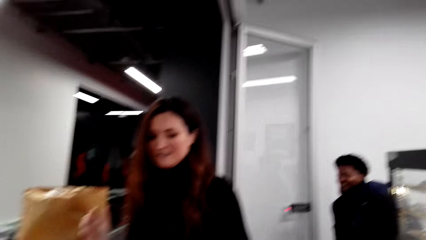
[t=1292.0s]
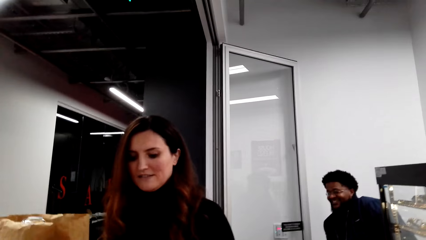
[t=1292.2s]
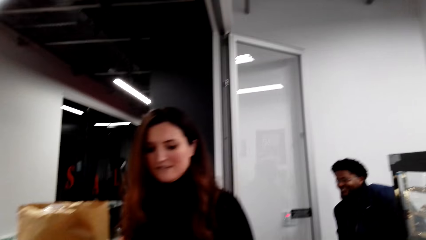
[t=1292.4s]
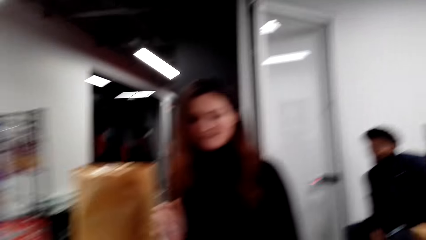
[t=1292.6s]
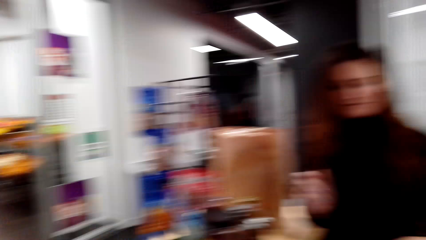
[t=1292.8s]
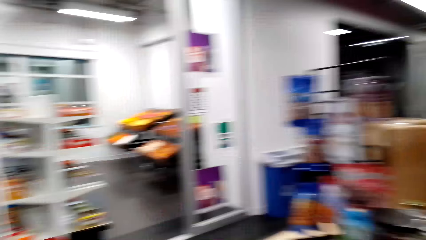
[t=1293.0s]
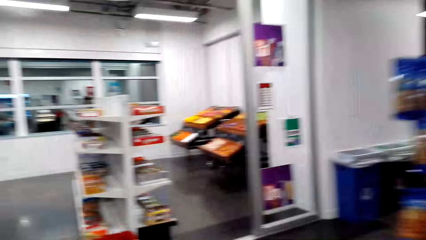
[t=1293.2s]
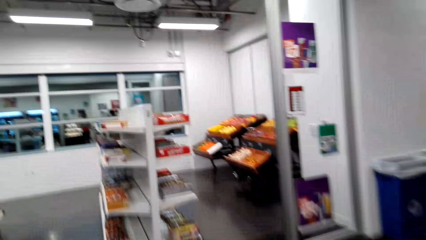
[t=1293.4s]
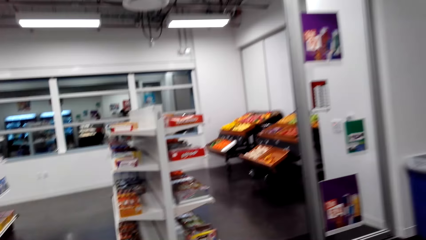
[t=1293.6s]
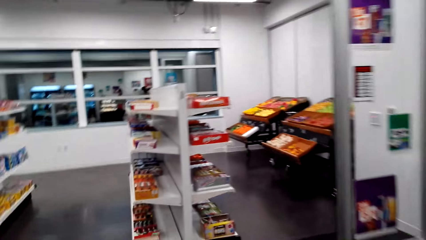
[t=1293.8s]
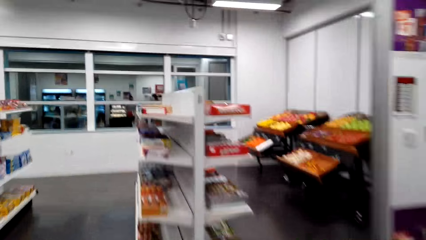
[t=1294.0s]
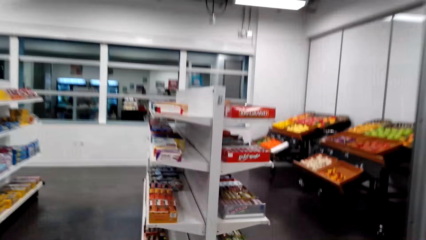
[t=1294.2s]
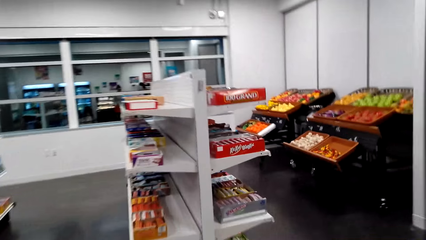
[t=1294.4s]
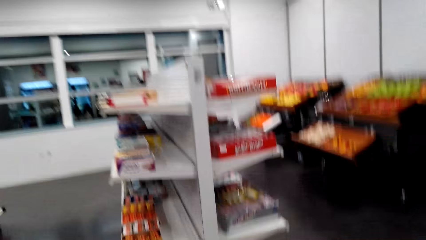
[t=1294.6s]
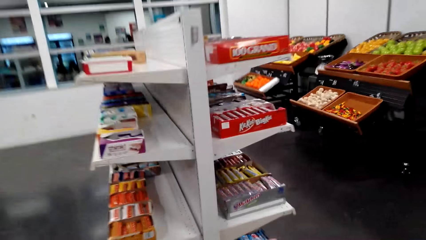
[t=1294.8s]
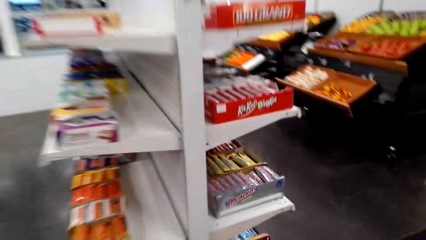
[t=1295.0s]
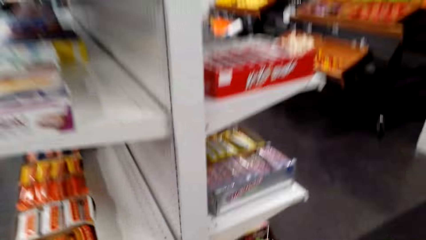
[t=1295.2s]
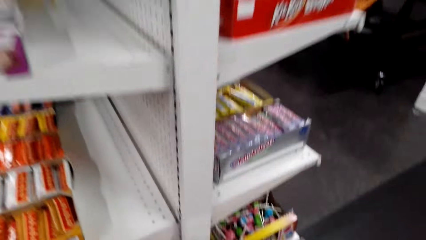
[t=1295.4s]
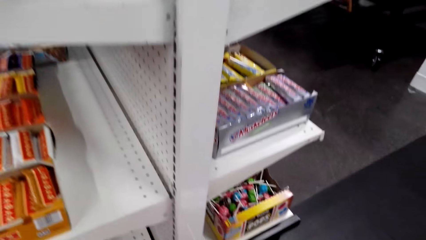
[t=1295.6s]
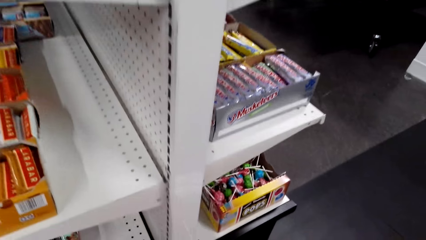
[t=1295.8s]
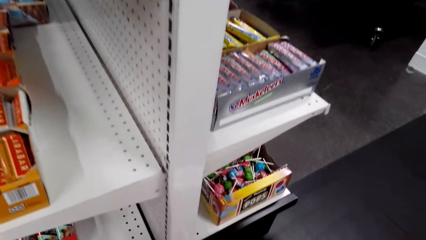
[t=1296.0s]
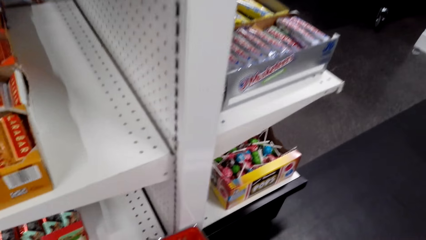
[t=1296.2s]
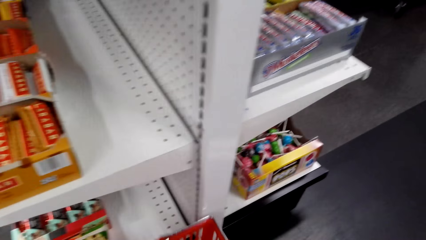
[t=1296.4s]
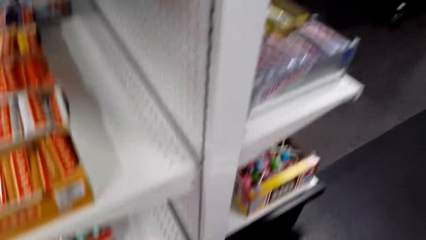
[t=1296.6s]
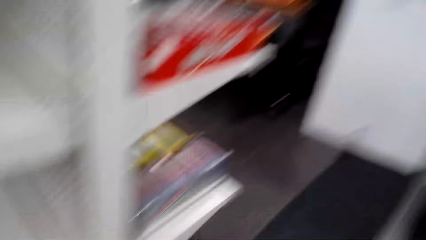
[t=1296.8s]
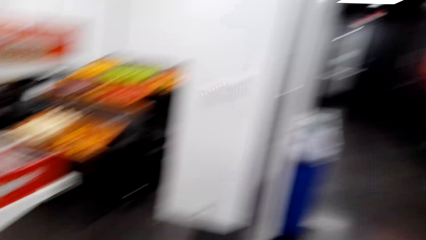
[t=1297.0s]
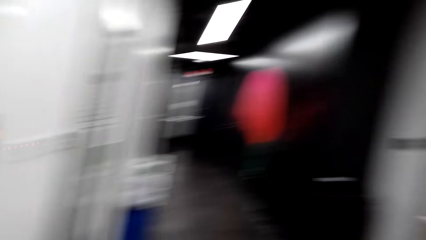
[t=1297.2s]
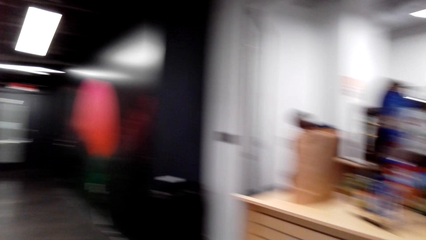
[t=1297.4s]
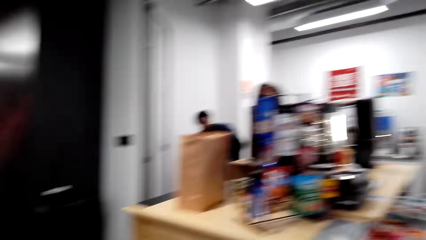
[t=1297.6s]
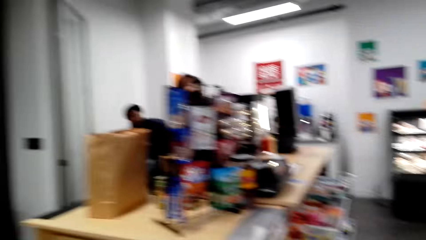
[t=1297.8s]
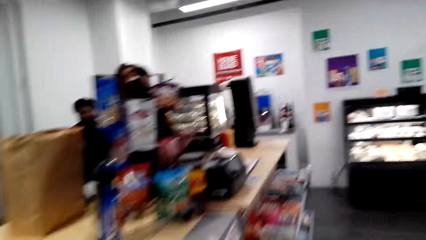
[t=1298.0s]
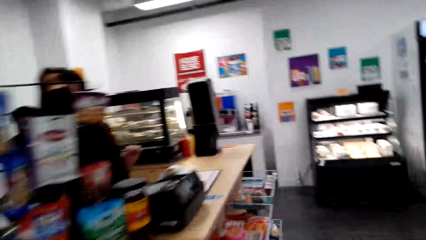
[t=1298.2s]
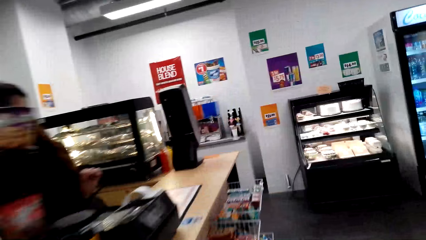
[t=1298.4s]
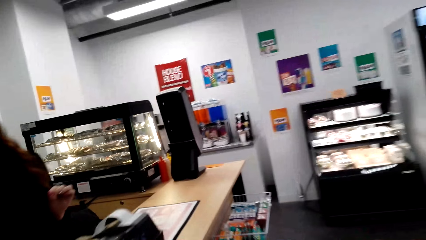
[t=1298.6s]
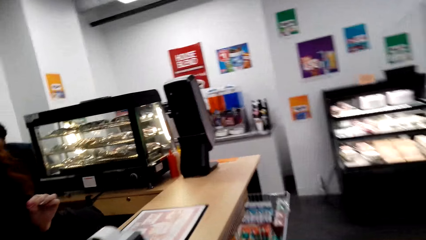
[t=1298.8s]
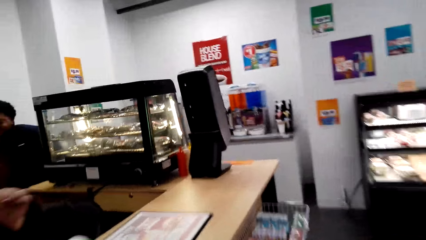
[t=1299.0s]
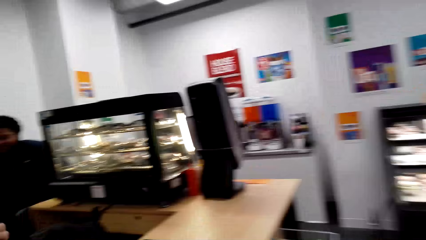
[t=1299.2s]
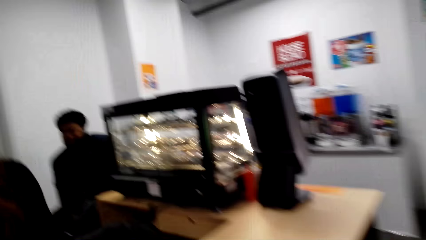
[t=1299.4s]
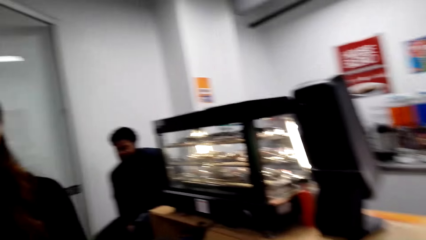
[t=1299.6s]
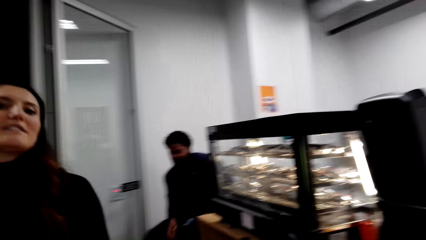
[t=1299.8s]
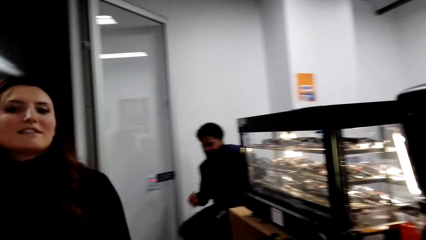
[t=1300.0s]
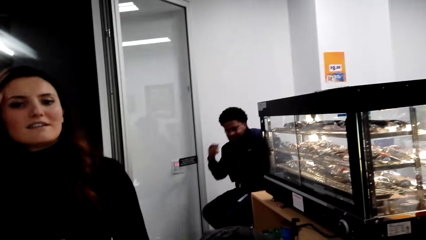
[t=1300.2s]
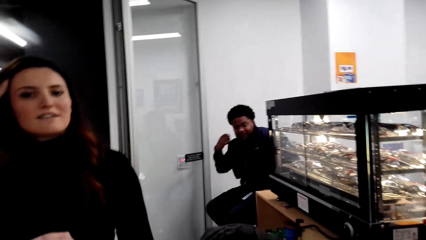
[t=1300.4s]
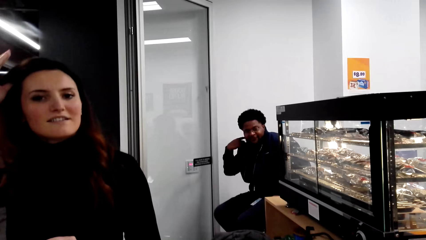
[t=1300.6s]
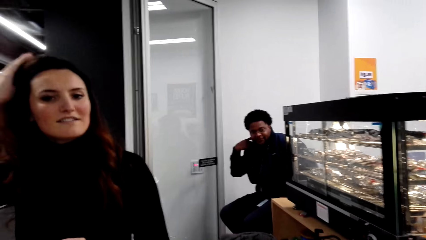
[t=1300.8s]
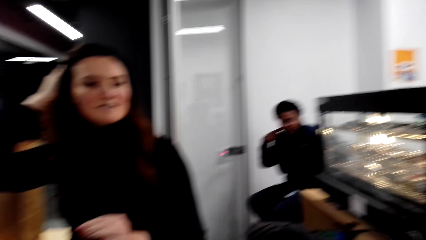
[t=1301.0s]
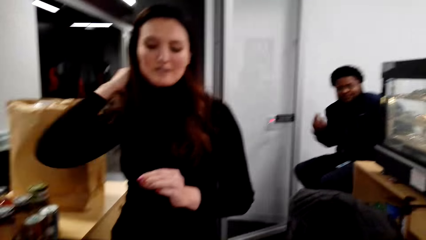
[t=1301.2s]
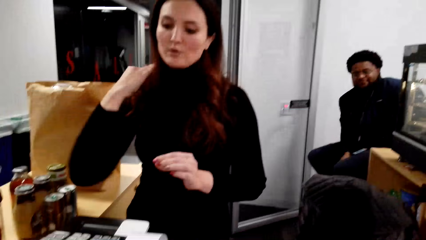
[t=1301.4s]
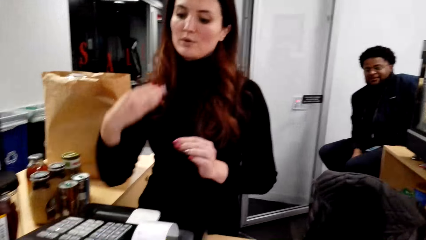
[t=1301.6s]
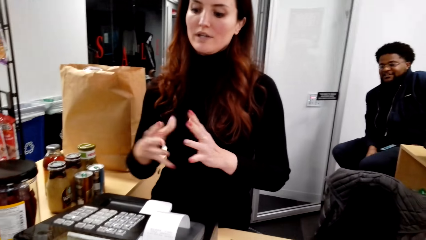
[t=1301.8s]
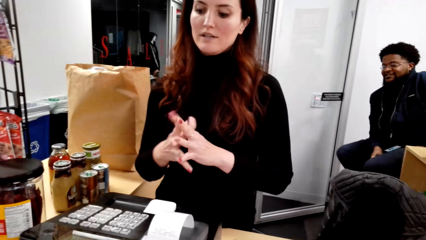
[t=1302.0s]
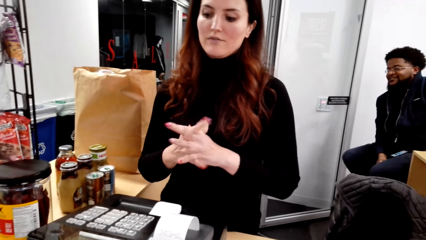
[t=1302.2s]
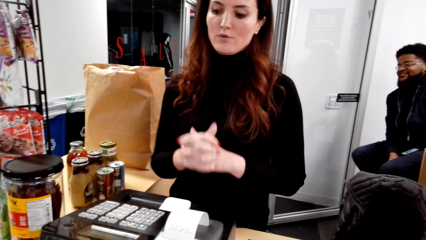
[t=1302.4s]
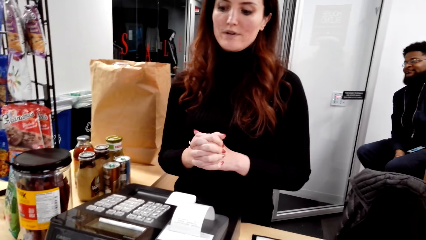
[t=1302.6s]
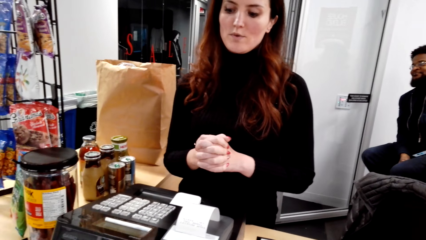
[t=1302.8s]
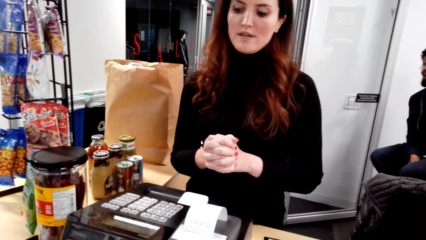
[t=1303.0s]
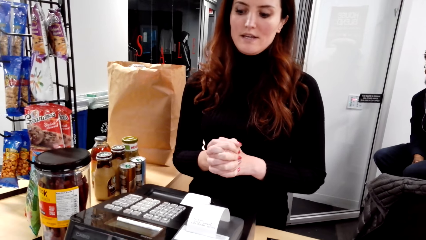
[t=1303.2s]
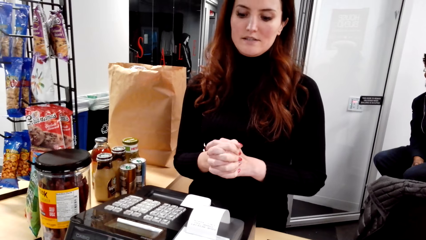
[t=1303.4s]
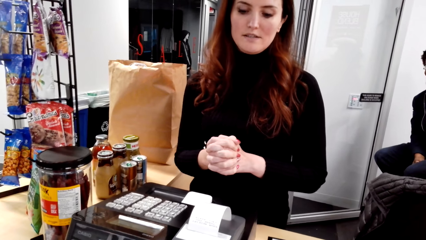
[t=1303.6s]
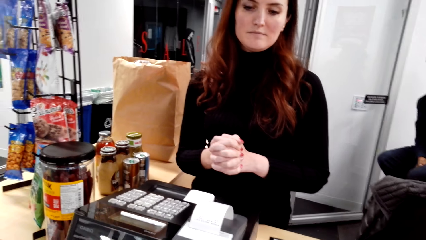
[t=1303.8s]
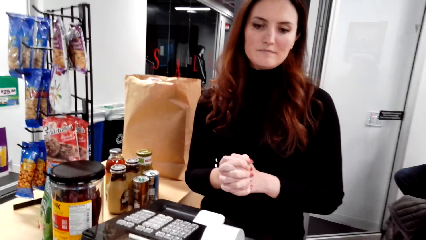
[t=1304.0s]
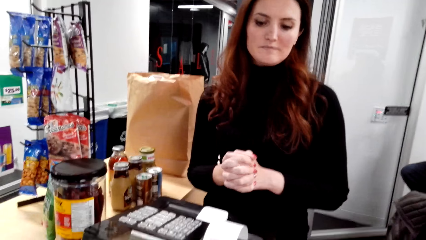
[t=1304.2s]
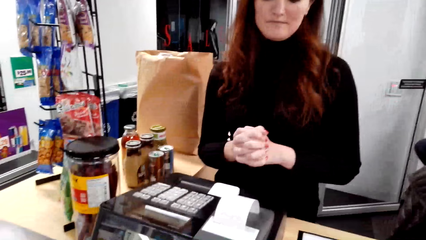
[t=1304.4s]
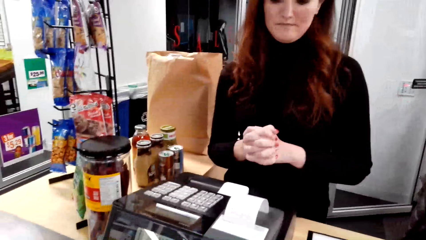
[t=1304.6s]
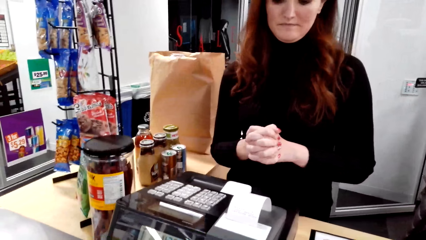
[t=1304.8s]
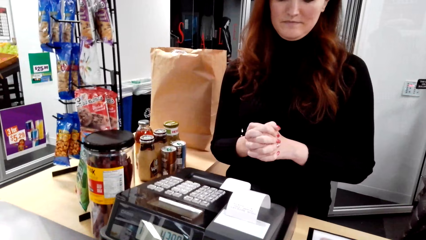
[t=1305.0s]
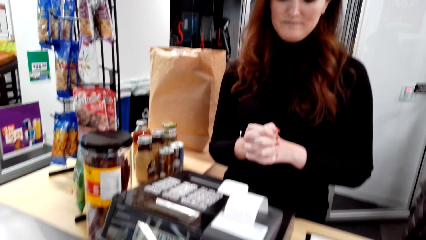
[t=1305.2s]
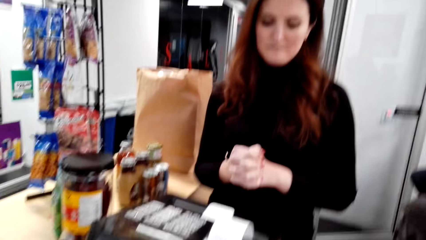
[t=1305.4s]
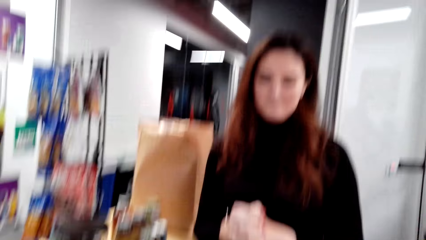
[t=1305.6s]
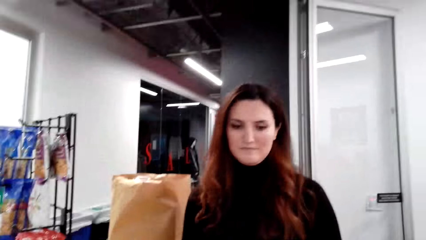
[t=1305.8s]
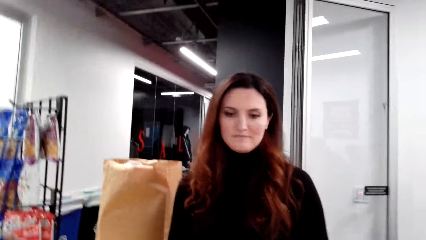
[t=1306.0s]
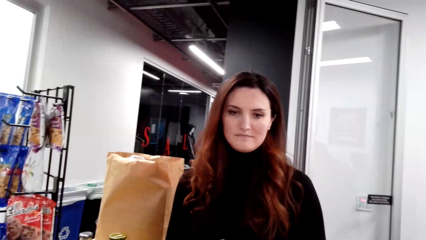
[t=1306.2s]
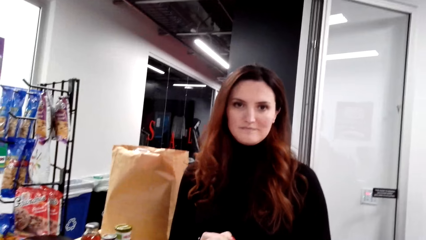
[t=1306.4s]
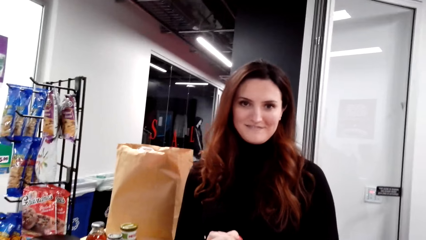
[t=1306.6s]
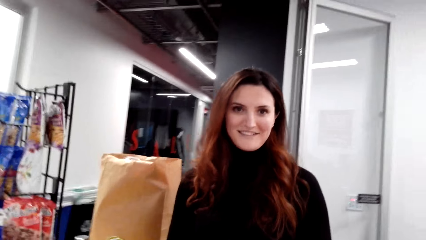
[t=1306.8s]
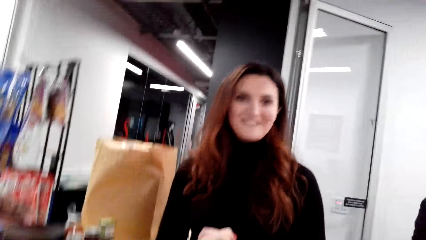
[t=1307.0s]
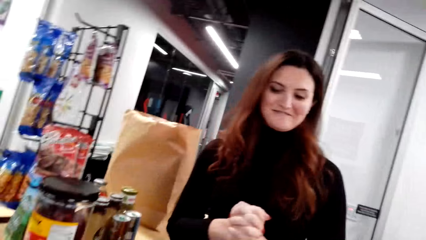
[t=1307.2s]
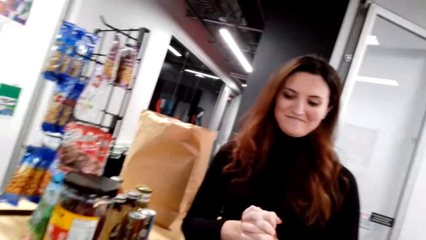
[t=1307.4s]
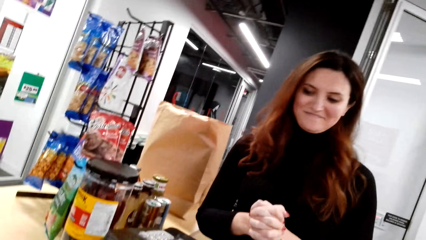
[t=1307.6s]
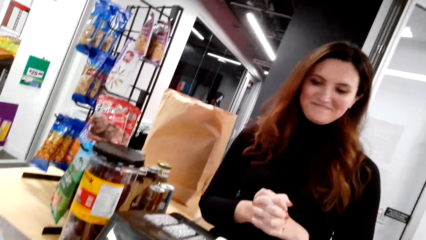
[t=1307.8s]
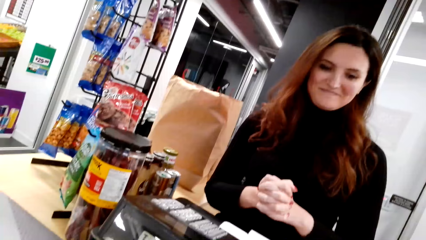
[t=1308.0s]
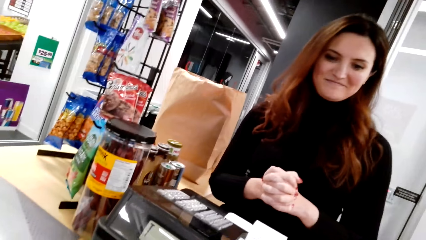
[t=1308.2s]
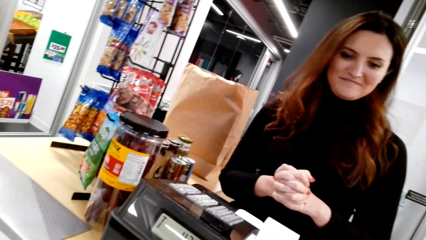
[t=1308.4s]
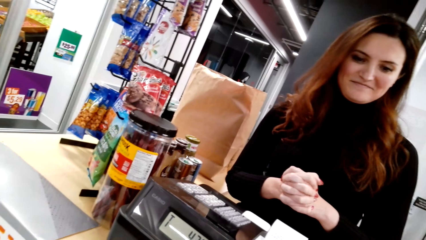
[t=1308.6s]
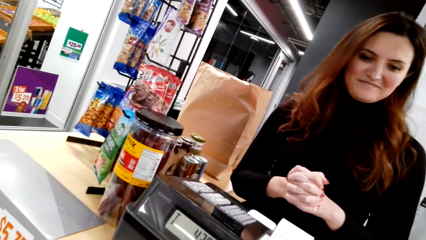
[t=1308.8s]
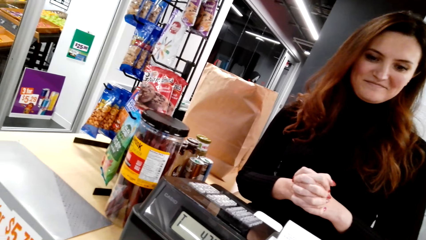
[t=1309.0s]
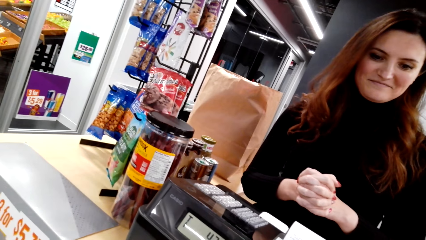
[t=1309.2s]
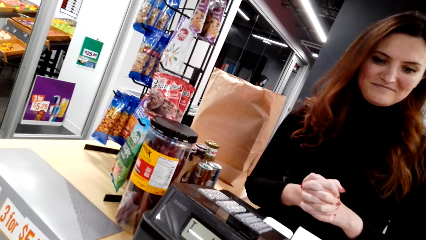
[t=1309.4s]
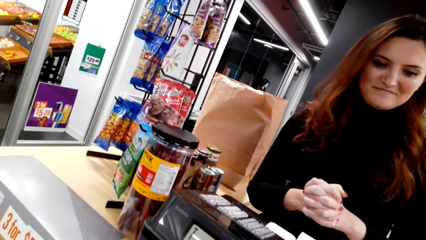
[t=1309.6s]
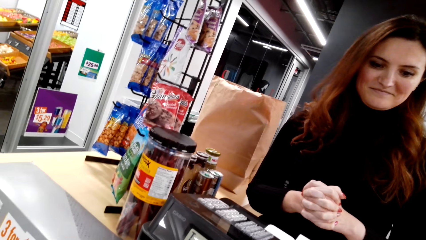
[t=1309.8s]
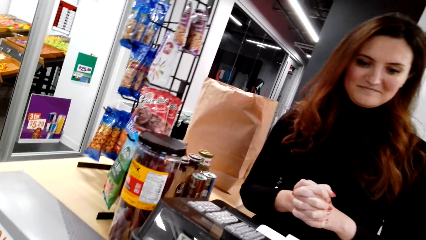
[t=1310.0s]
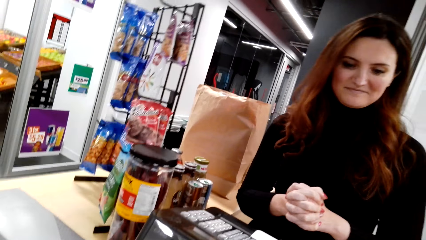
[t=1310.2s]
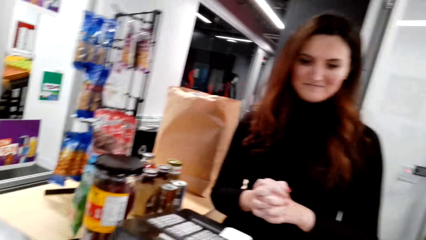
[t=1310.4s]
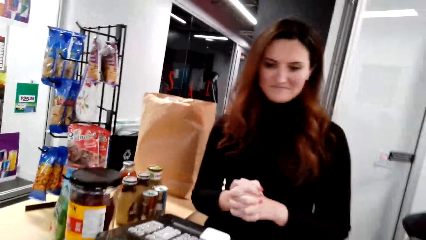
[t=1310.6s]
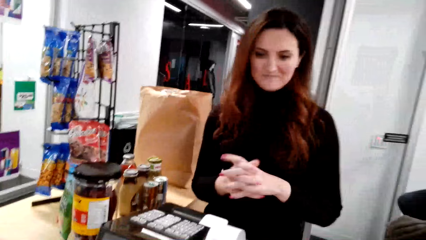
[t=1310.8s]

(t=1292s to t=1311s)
The camera wearer walks around. The cashier talks to the camera wearer.
